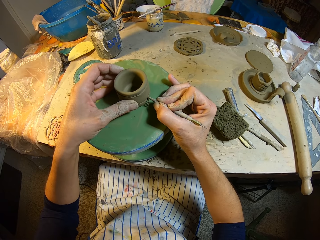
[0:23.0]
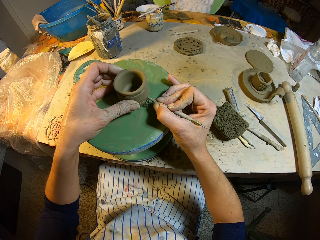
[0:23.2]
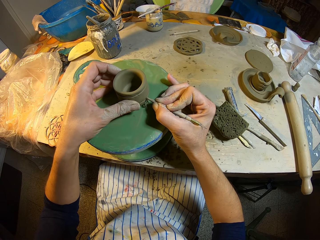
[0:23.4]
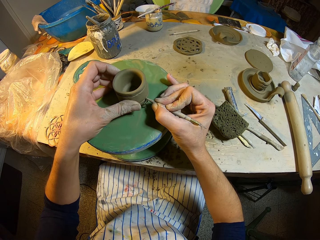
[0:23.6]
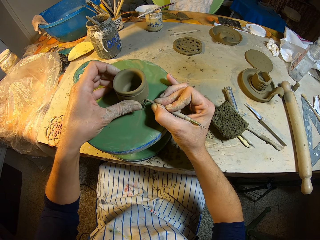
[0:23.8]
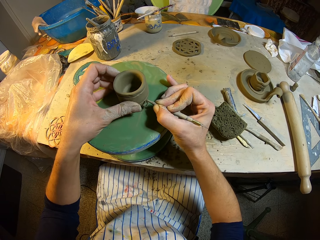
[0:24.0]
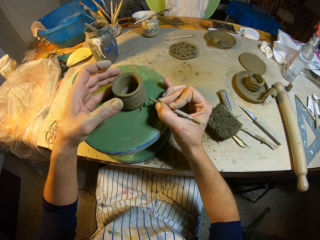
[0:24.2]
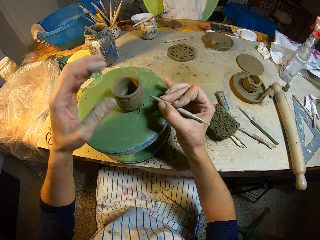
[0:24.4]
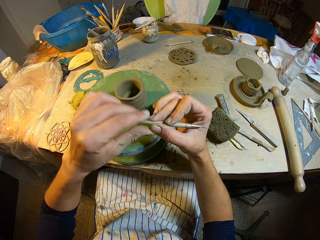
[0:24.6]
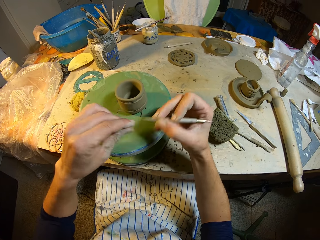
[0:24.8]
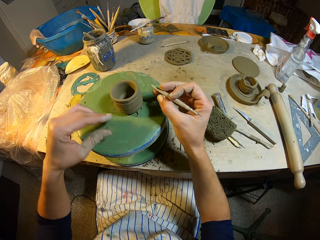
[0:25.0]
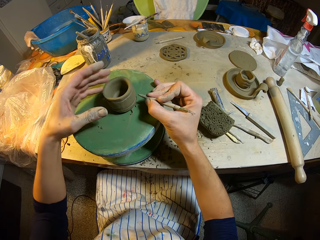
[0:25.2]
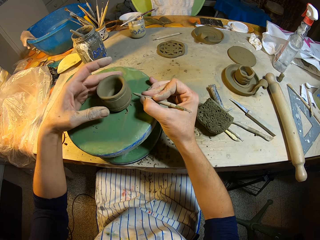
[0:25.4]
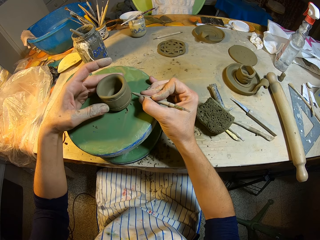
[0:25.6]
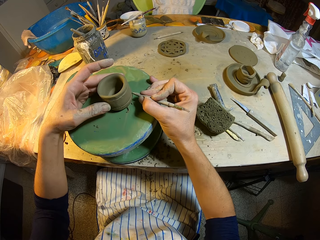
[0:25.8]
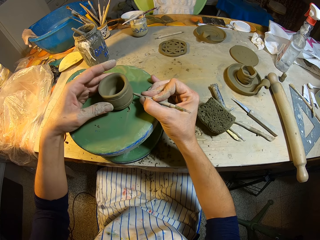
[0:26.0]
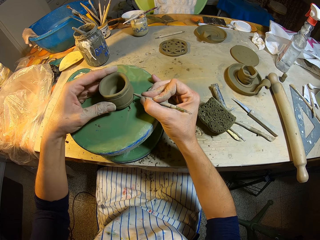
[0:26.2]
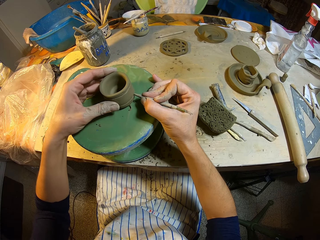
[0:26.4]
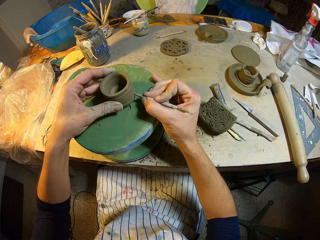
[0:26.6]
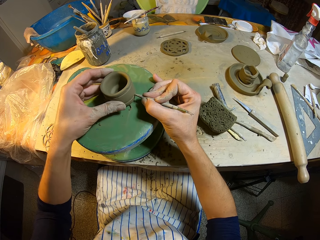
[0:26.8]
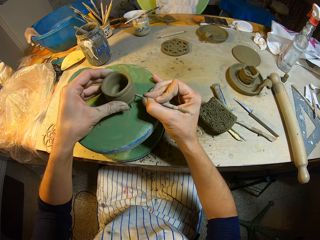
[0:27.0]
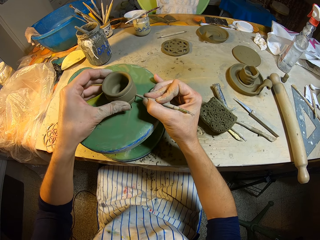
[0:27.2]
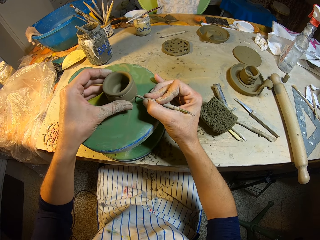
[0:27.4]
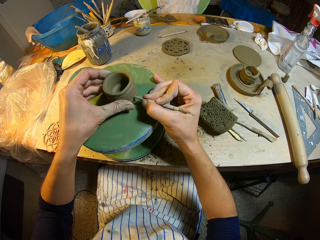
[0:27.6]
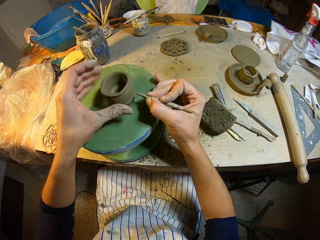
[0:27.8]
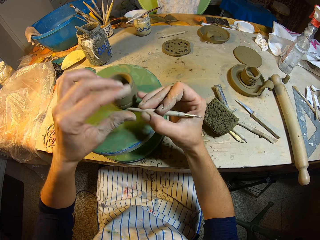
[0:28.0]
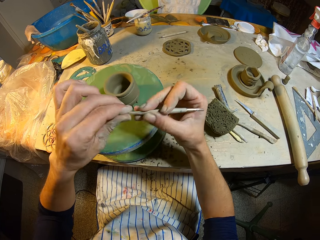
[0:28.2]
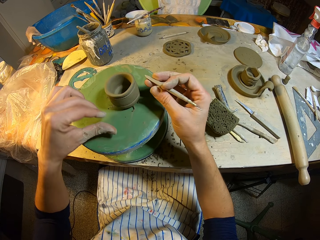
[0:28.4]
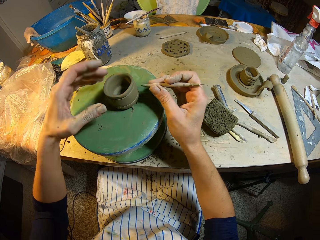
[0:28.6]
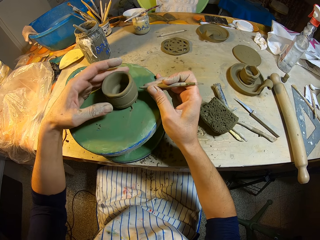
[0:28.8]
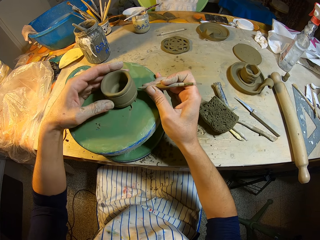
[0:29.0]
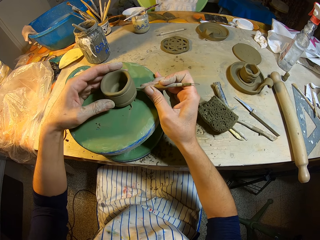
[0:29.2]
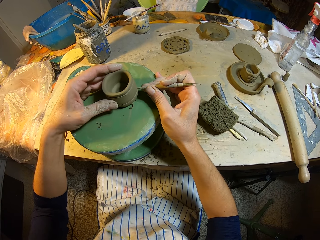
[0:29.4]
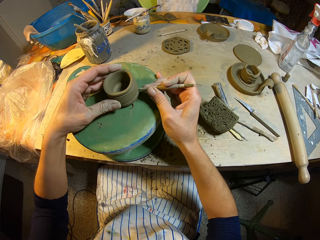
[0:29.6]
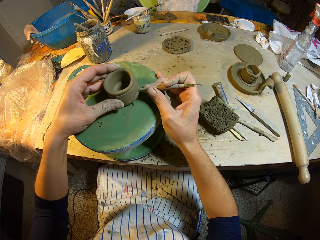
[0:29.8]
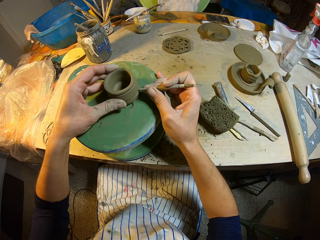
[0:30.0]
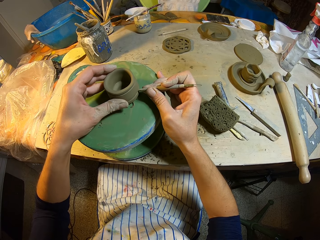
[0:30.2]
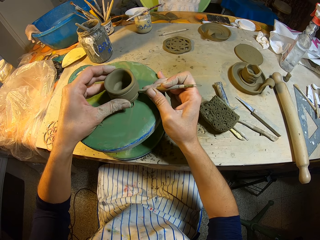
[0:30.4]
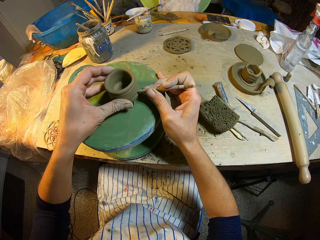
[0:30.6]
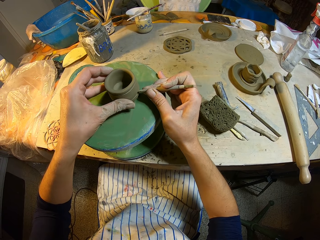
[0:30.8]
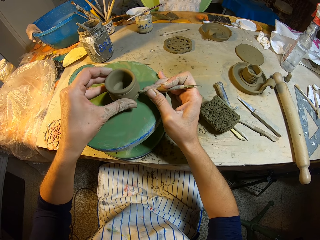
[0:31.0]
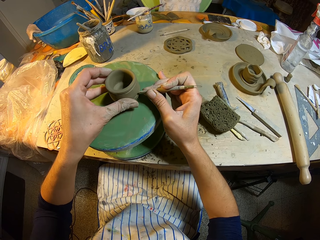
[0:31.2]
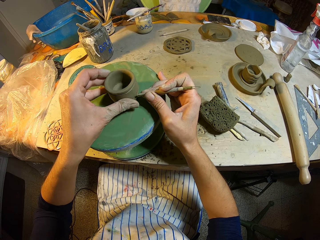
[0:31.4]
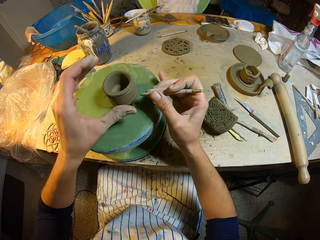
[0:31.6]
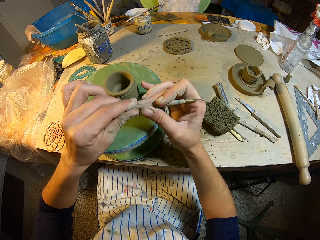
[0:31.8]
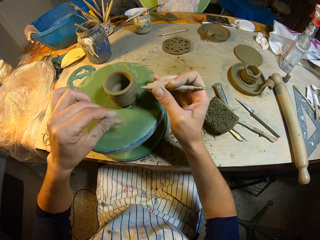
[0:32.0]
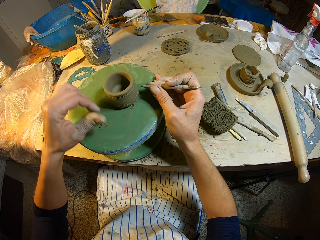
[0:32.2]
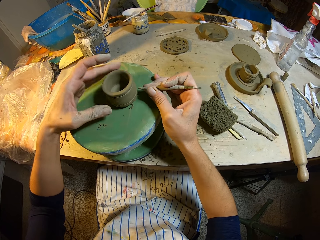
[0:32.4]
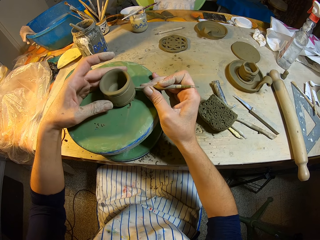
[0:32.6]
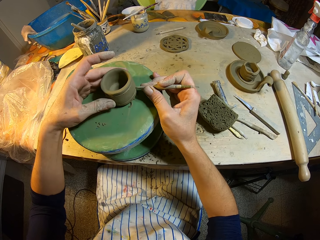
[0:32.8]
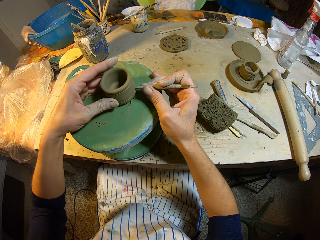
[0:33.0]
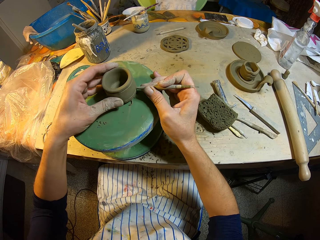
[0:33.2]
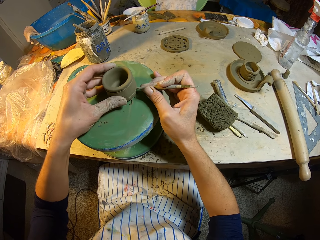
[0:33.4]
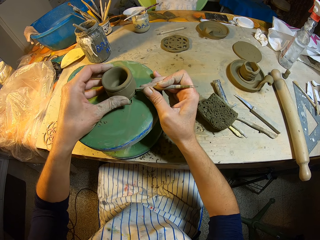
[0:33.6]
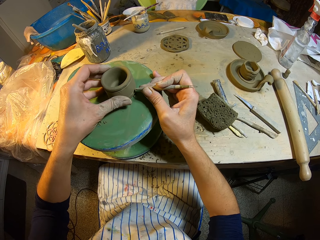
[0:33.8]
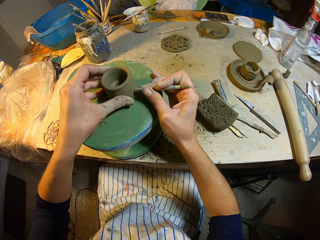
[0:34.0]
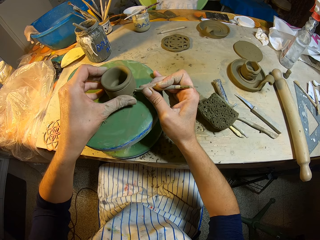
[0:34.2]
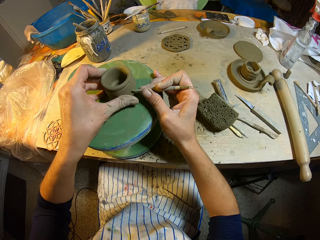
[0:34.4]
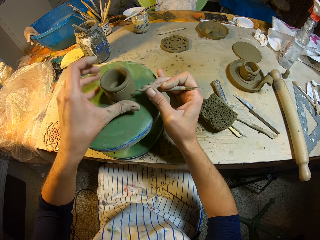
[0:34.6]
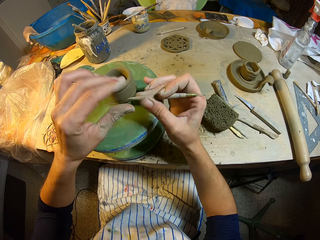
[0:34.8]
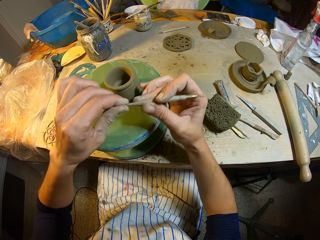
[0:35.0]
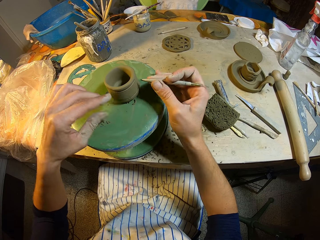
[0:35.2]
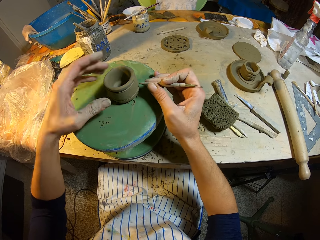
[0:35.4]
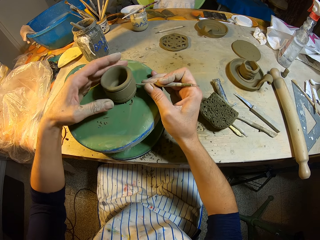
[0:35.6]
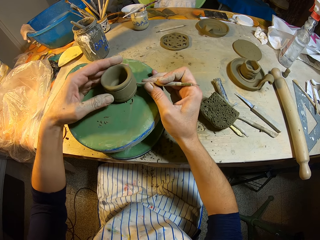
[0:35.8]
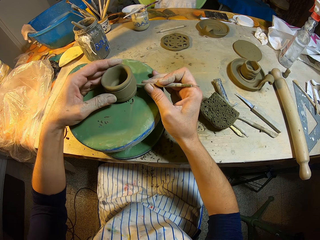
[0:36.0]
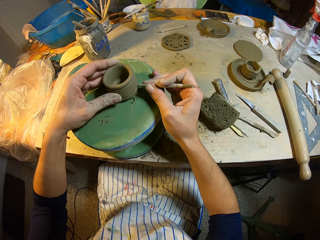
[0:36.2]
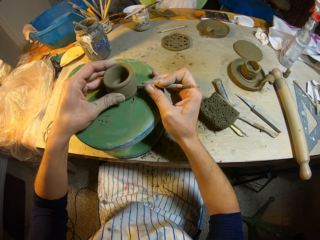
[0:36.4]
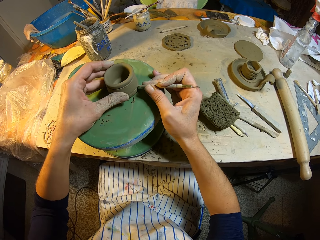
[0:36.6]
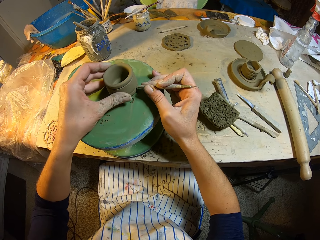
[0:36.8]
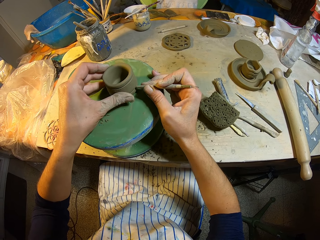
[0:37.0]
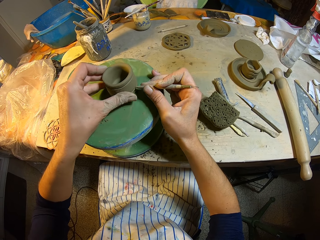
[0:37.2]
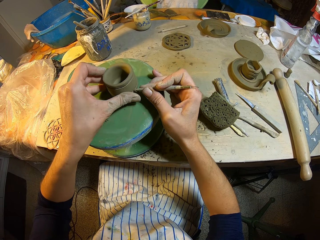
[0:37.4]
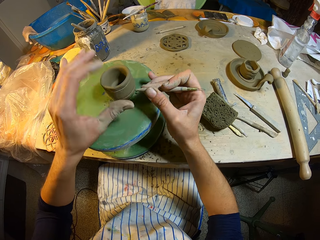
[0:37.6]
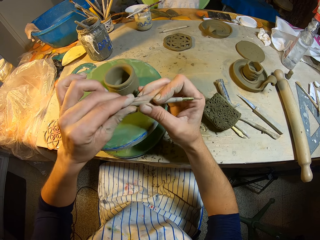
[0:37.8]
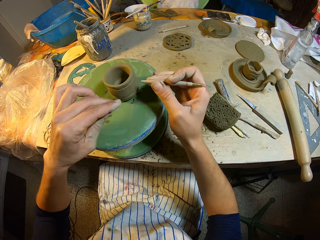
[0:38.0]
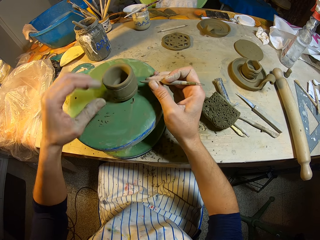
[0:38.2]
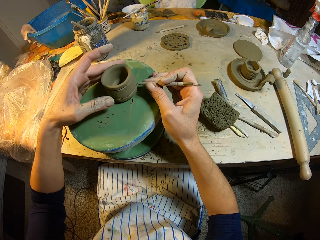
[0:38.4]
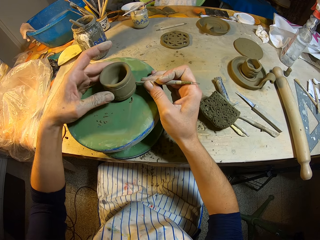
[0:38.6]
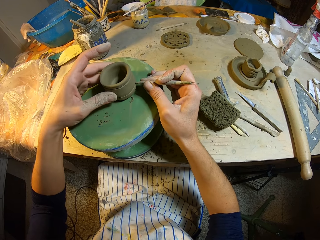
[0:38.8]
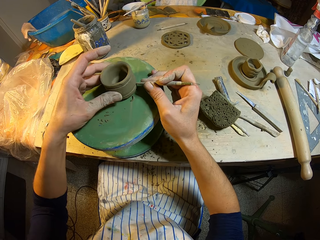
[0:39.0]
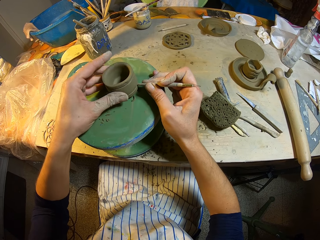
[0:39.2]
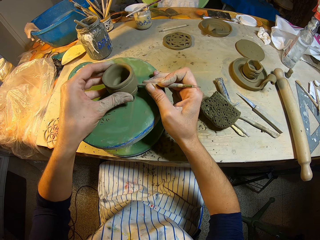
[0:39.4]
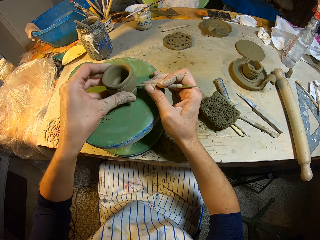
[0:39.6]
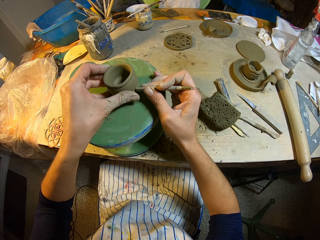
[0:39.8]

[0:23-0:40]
The camera wearer cleans the molding needle or sculpting tool in her right hand with her left hand. She sharpens the clay cup on the pottery wheel with the molding needle in her right hand. She makes a mark on the potted bowl with the sculpting tool. She cleans the molding needle in her right hand with her left hand. She sharpens the clay cup on the pottery wheel with the molding needle in her right hand. She makes a mark on the potted bowl with the sculpting tool. She cleans the molding needle in her right hand with her left hand. She sharpens the clay cup on the pottery wheel with the molding needle in her right hand. She makes a mark on the potted bowl with the sculpting tool. She cleans the molding needle in her right hand with her left hand. She sharpens the clay cup on the pottery wheel with the molding needle in her right hand. She makes a mark on the potted bowl with the sculpting tool. She cleans the molding needle in her right hand with her left hand. She sharpens the clay cup on the pottery wheel with the molding needle in her right hand. She makes a mark on the potted bowl with the sculpting tool.

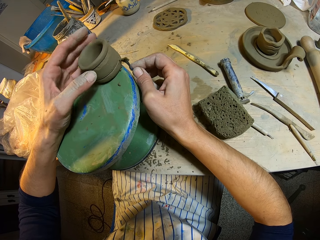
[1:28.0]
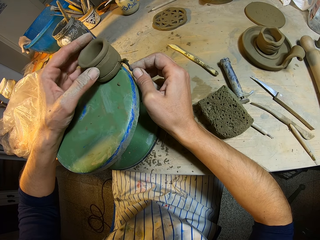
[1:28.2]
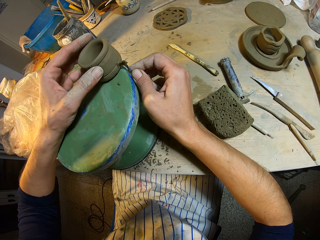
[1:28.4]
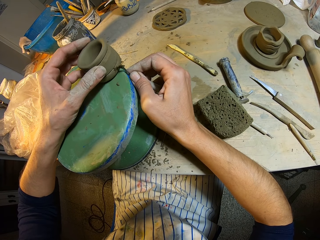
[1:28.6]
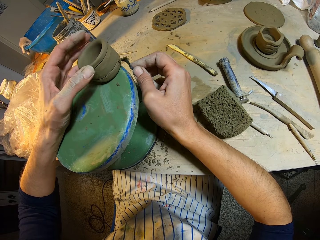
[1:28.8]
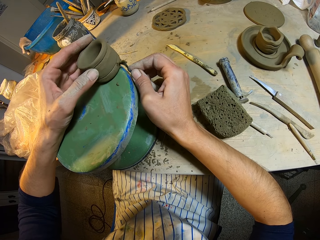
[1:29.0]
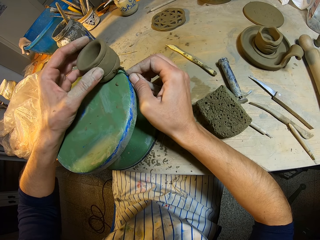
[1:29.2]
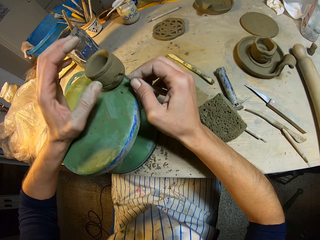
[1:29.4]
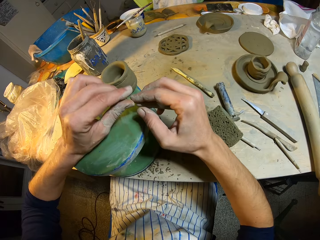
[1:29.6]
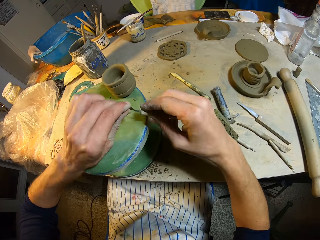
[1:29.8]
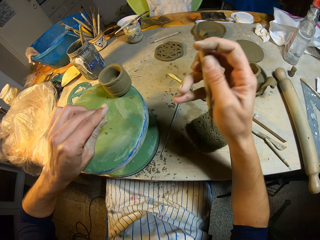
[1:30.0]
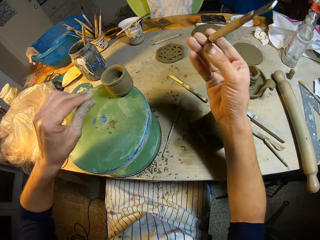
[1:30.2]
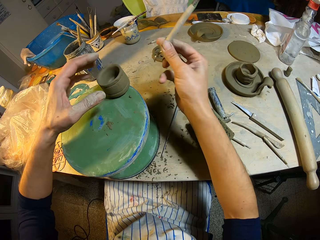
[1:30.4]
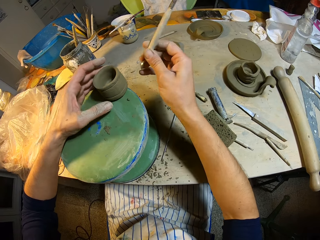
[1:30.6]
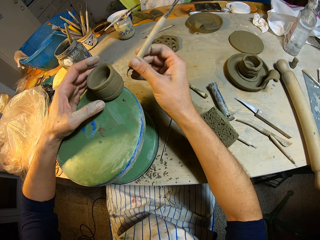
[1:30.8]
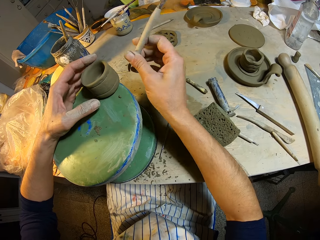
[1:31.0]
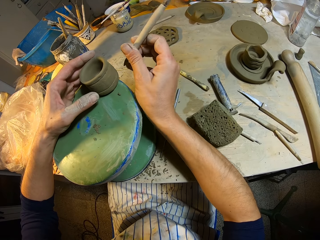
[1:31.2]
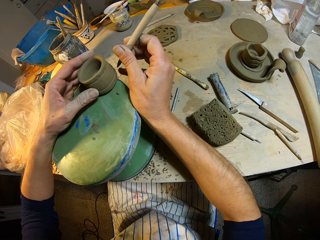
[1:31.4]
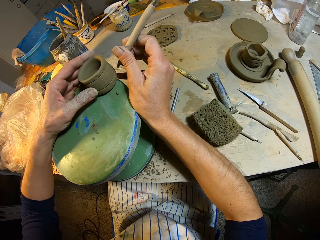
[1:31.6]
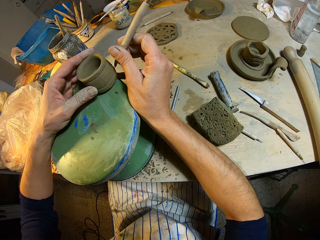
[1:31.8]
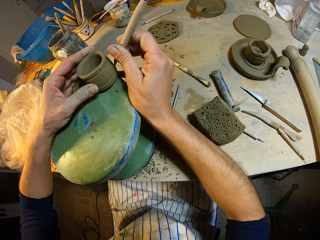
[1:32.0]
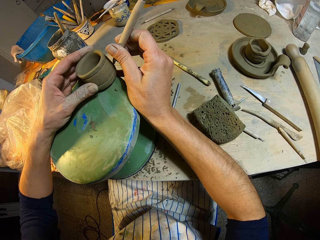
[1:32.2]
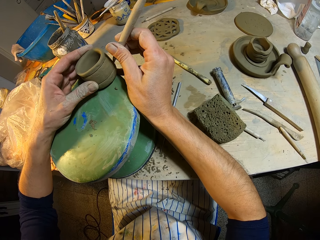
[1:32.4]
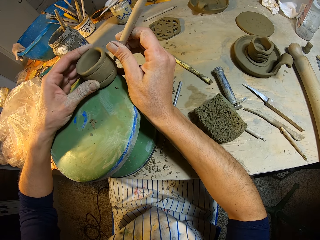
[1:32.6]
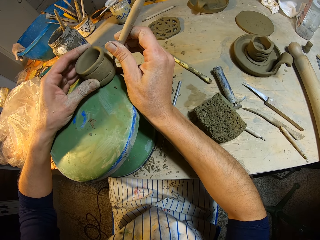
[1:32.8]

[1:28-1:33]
The camera wearer cleans the fettling knife or sculpting tool with her left hand. She sharpens the clay cup on the pottery wheel with the fettling knife in her right hand. She makes a mark on the potted bowl with the sculpting tool.
